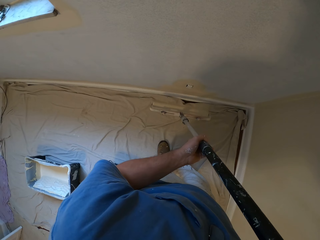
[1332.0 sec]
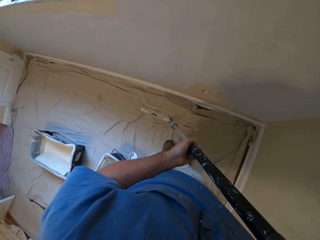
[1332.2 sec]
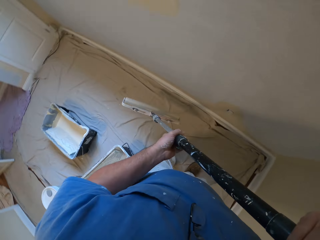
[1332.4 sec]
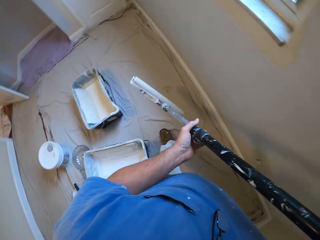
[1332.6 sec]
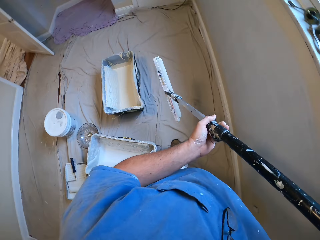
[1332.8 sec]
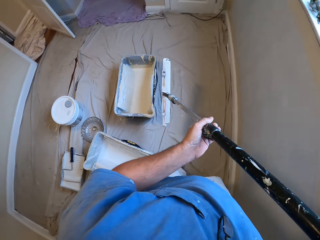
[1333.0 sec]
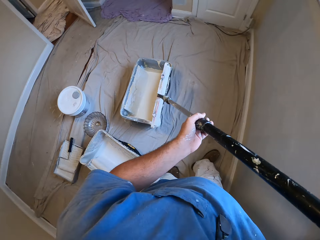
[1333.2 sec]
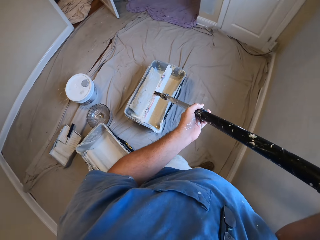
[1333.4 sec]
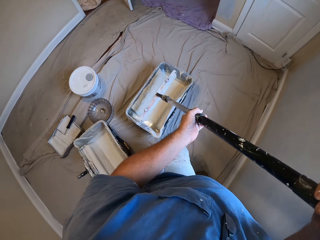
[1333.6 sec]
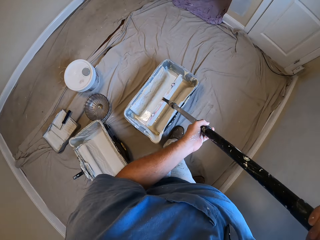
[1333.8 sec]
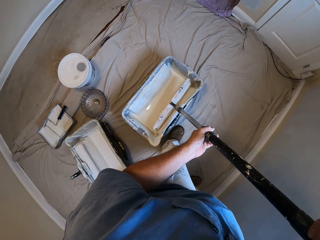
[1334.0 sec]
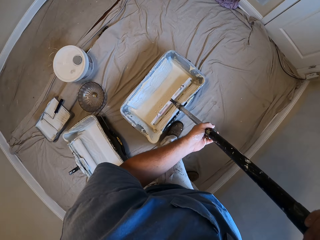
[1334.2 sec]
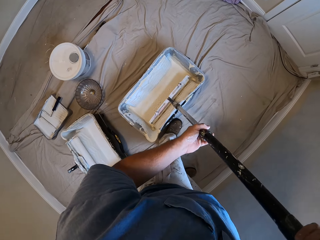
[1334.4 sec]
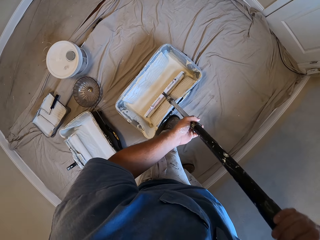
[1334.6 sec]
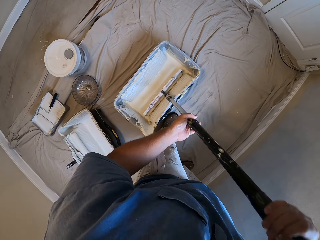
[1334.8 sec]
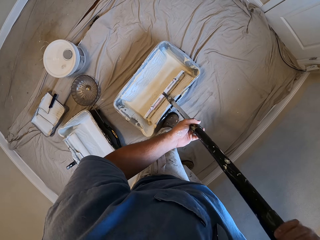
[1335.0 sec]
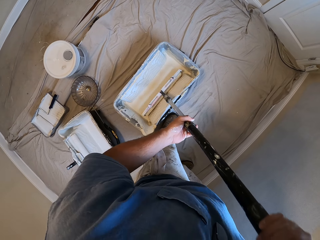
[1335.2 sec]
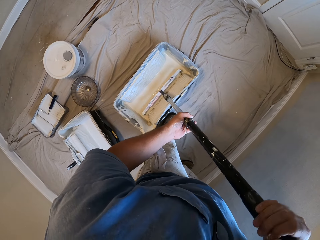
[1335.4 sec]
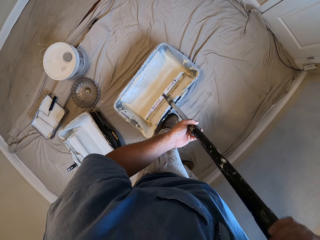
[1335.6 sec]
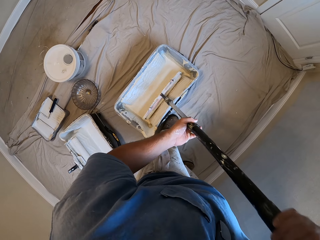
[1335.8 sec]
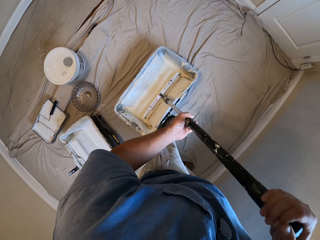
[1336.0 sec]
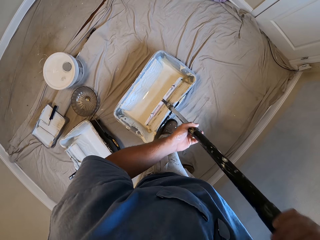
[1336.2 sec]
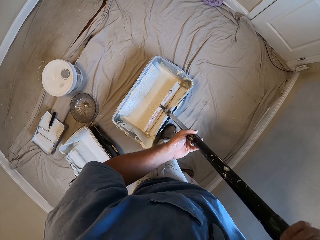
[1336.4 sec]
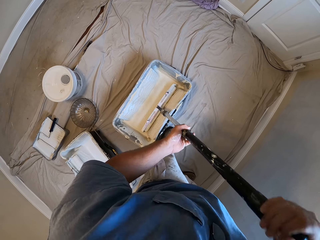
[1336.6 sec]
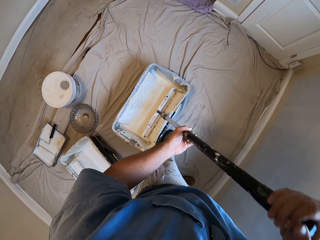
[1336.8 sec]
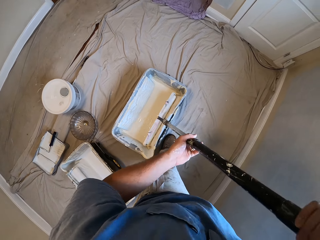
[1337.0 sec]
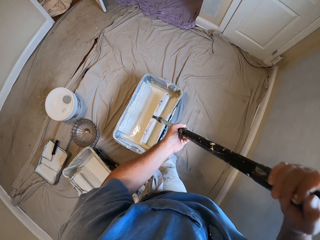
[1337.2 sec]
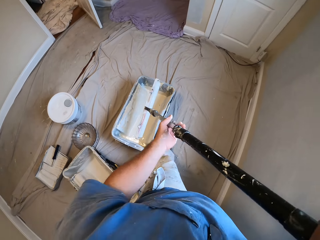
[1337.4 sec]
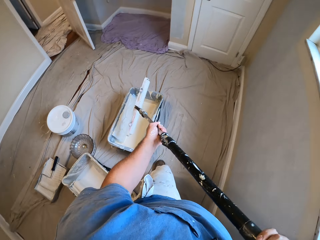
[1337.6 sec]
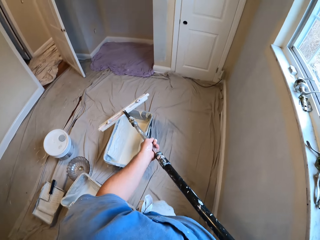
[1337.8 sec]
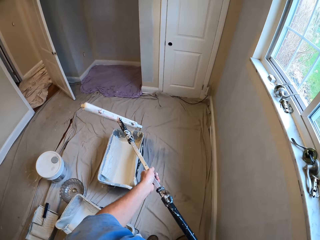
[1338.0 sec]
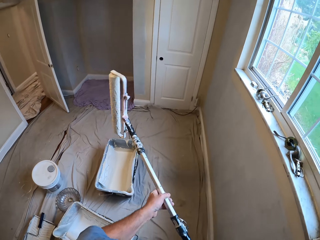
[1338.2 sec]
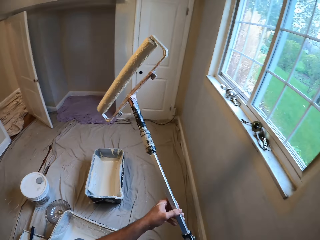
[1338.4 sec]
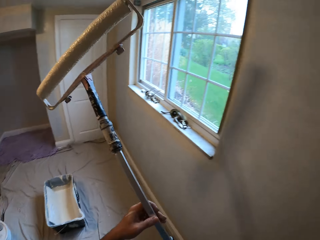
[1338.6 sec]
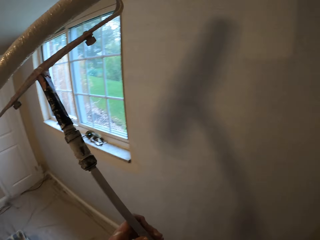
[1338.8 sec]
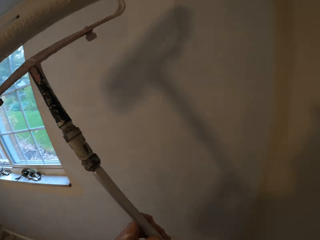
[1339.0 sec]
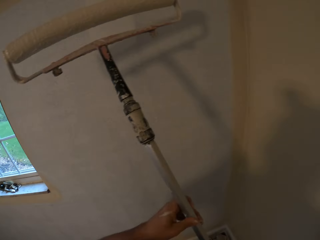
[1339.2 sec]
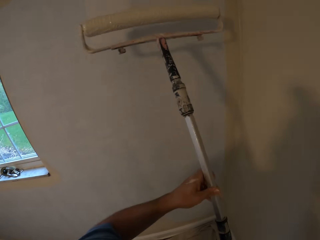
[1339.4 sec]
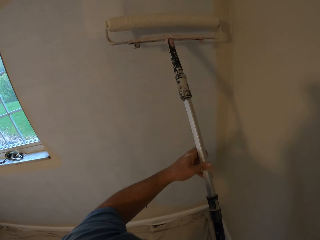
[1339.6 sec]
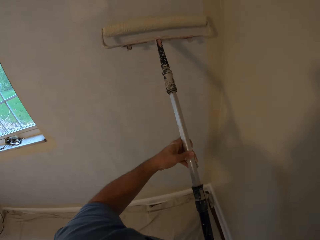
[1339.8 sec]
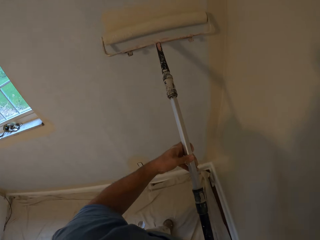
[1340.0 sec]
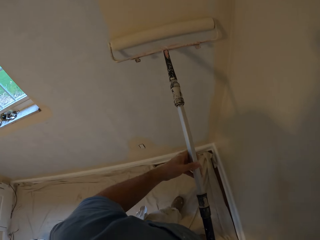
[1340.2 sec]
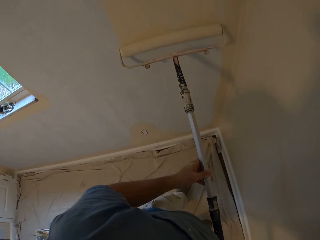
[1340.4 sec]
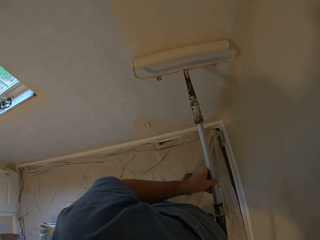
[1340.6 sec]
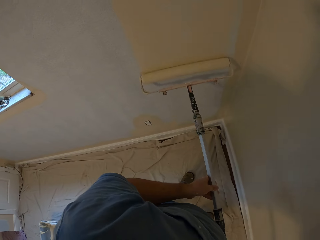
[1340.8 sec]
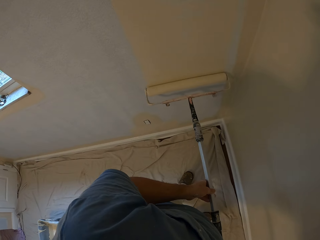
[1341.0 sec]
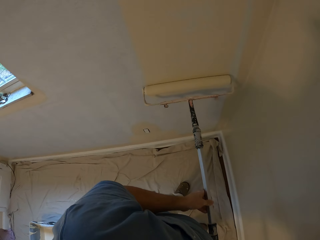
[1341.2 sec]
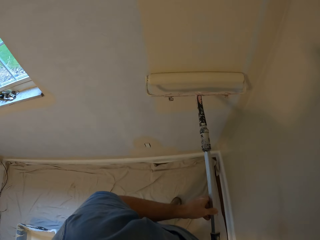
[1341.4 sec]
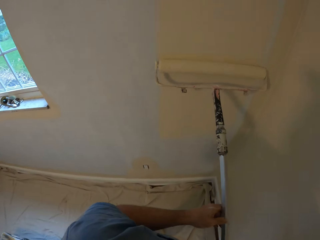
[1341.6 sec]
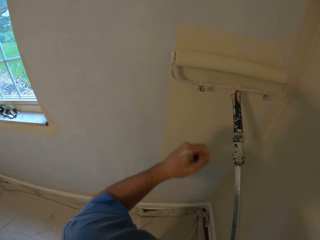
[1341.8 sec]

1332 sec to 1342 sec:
The camera wearer removes the paint roller from the wall. He walks towards the paint bucket on the floor. He inserts the paint roller into the paint bucket on the floor. He removes the paint roller from the paint bucket on the floor. He turns towards the wall. He paints the wall with the paint roller in his hands.

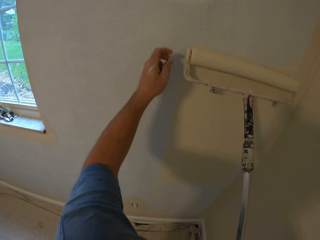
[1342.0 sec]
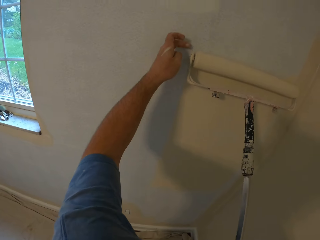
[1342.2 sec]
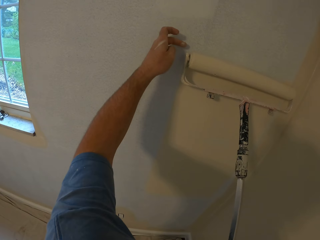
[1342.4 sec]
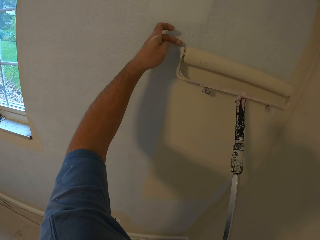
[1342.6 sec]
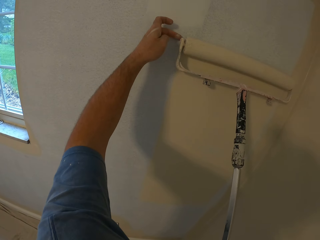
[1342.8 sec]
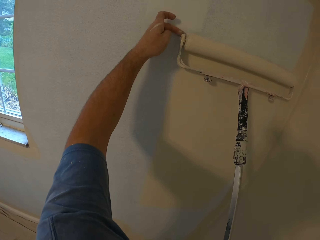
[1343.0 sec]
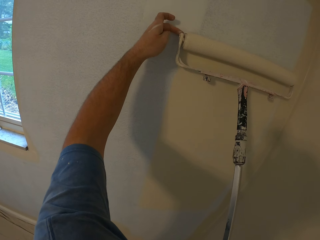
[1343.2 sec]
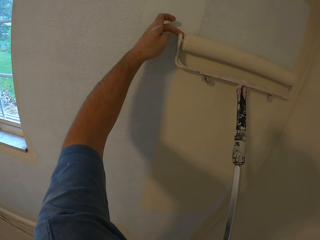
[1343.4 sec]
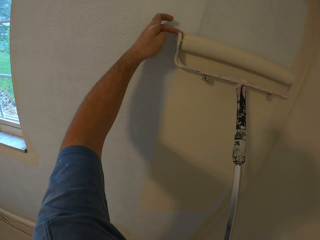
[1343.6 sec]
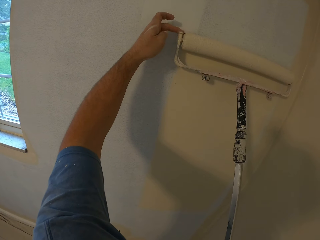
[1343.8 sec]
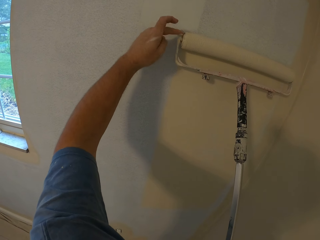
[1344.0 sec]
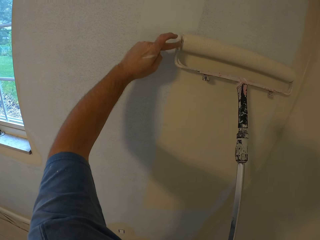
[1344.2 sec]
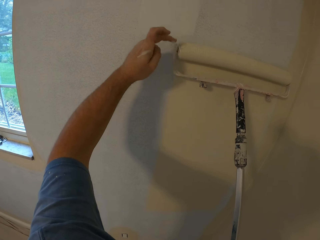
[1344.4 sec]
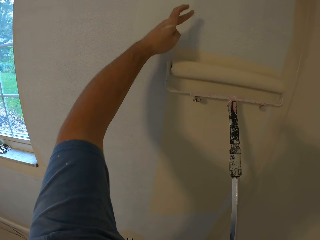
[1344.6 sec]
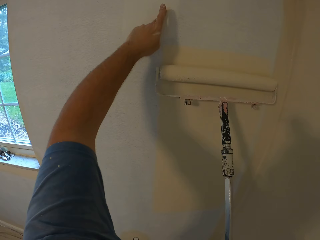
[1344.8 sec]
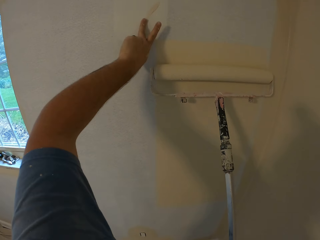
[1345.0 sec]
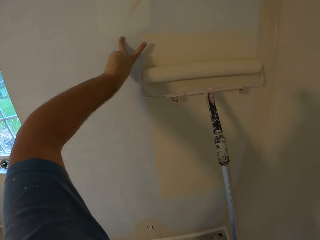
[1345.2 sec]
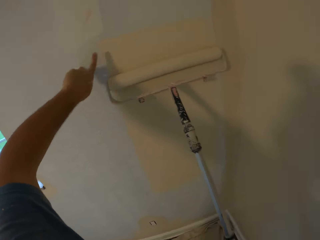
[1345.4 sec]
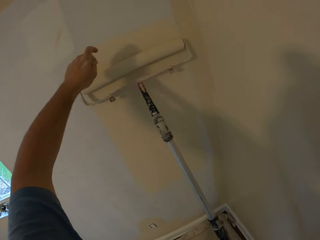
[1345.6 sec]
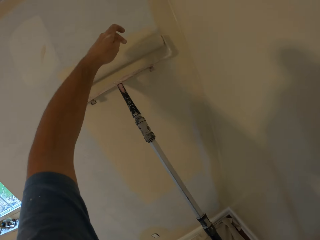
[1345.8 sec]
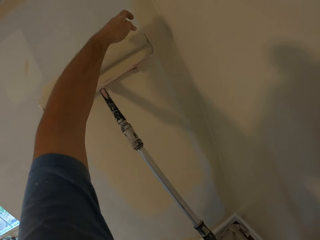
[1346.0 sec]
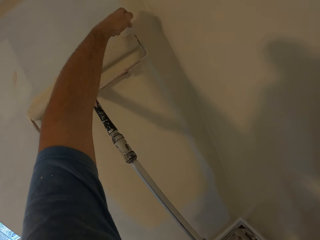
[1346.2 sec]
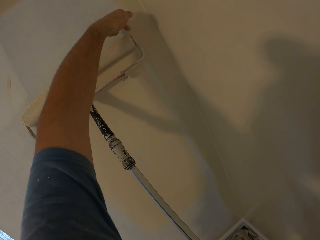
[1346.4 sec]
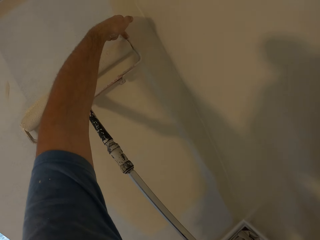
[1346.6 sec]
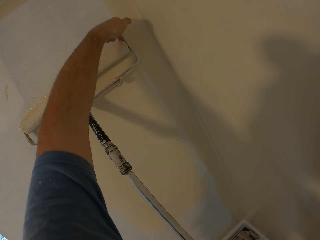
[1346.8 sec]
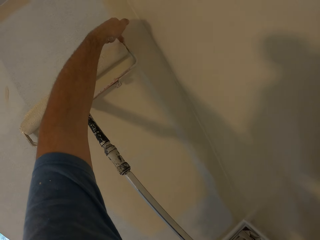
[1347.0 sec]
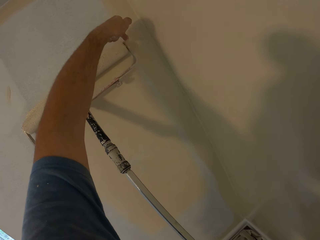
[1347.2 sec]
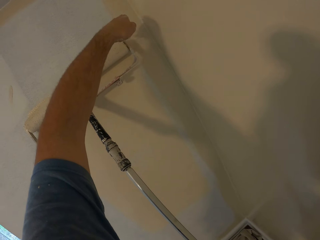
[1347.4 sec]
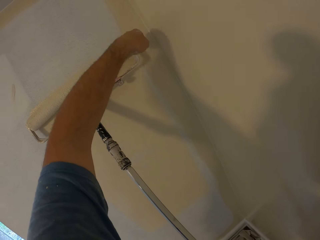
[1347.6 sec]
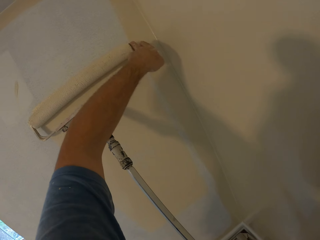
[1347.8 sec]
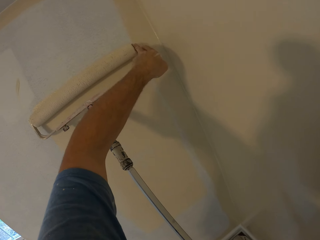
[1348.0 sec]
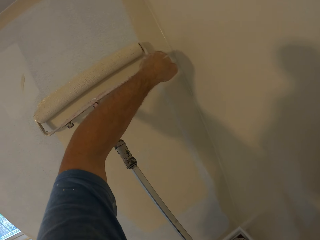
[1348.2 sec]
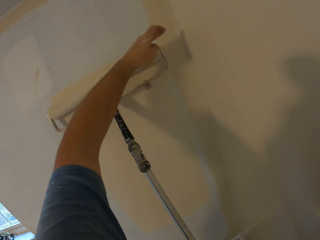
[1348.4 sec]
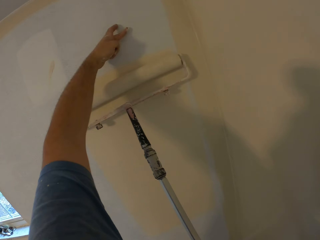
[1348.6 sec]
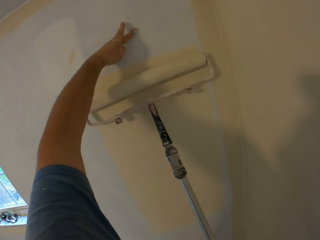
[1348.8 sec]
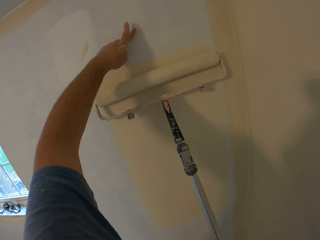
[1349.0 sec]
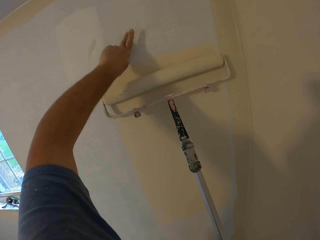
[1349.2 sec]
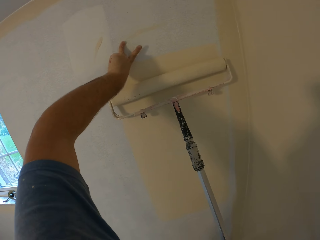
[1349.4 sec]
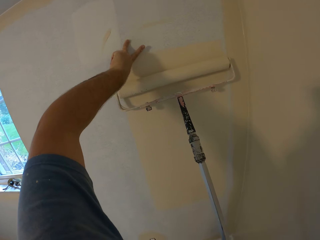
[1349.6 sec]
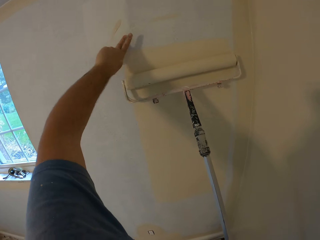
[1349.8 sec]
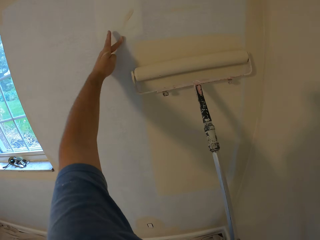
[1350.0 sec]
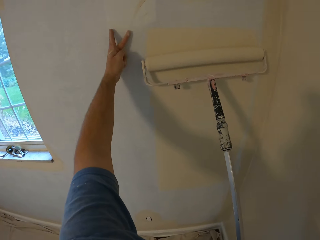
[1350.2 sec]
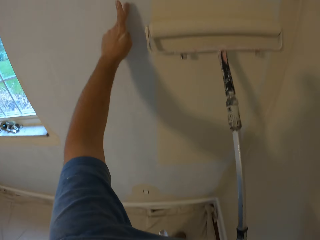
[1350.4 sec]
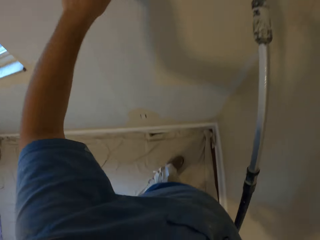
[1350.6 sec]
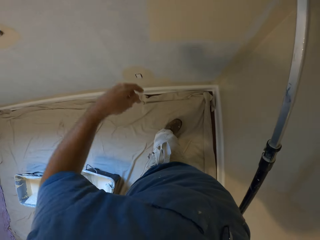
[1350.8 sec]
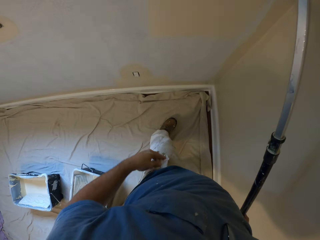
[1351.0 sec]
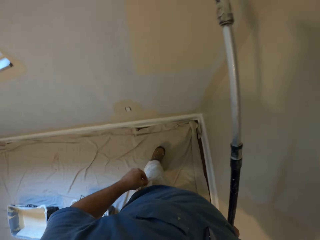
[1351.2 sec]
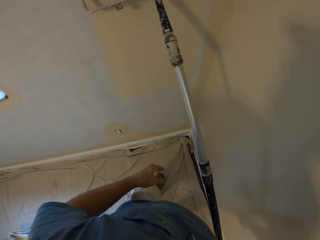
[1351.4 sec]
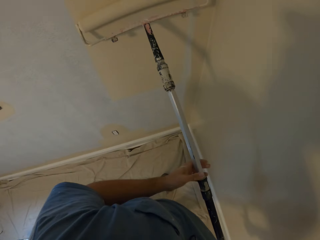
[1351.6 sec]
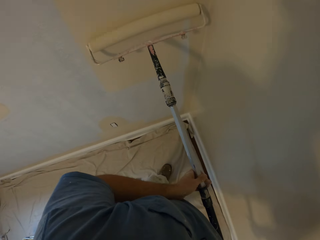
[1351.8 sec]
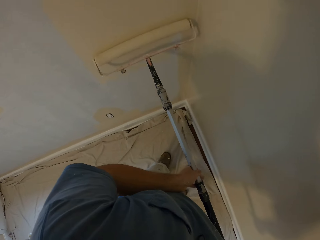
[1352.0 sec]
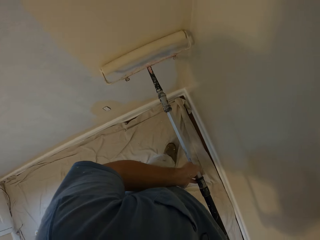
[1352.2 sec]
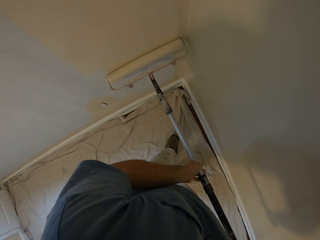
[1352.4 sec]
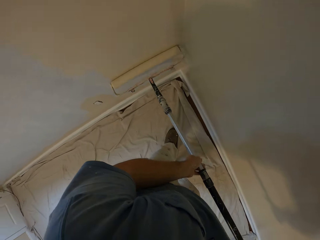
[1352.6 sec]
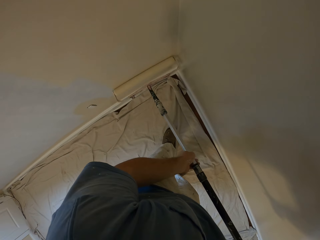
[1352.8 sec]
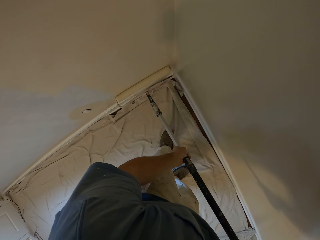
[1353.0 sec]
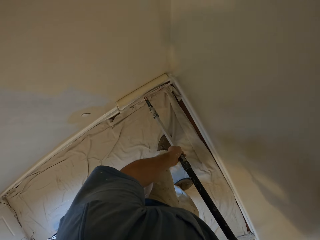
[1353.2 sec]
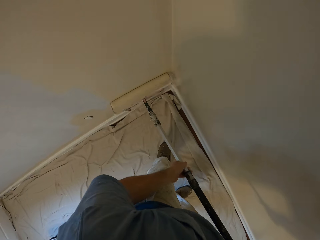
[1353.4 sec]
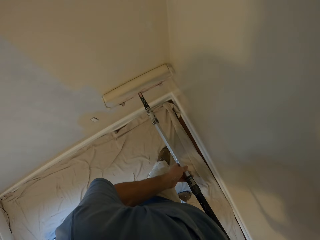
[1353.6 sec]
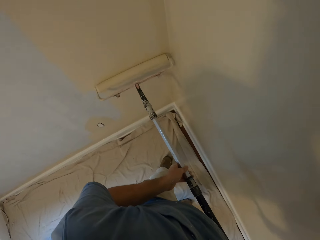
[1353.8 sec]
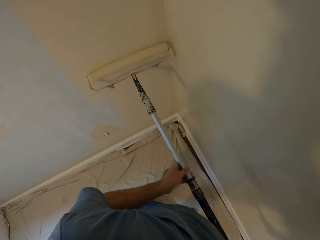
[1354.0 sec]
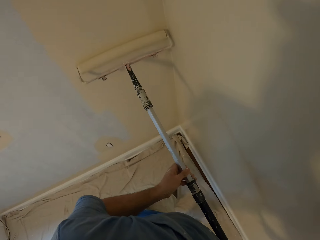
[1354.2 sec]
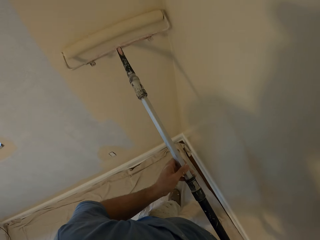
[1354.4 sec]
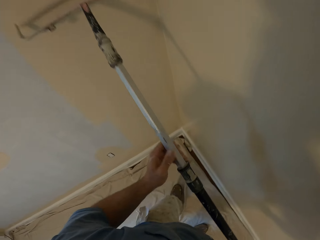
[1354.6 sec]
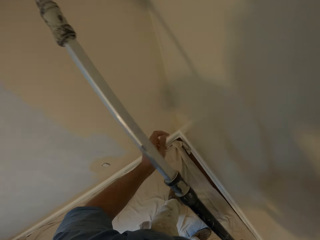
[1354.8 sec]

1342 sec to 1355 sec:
The camera wearer places his left hand on the wall. He cleans the top of the paint roller on the wall with his left hand. He cleans the top of the paint roller again. He paints the wall using his finger. He rubs his left finger on the wall. He removes his left hand from the wall. He rubs his left hand on his cloth. He paints the wall with the paint roller in his hands. He places his left hand on the paint roller.
